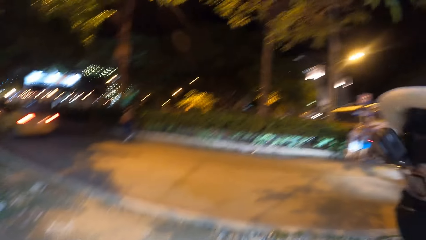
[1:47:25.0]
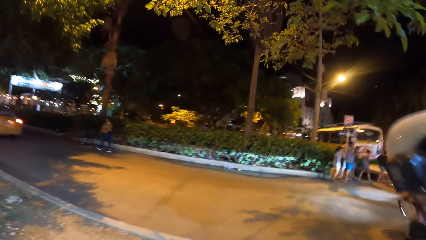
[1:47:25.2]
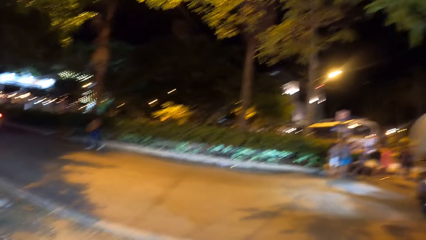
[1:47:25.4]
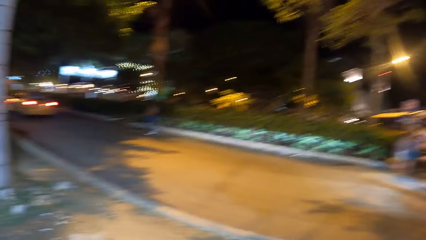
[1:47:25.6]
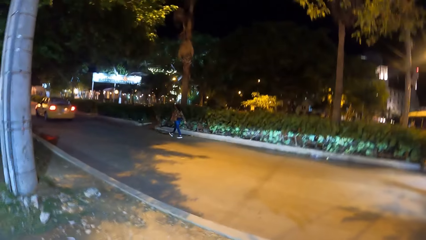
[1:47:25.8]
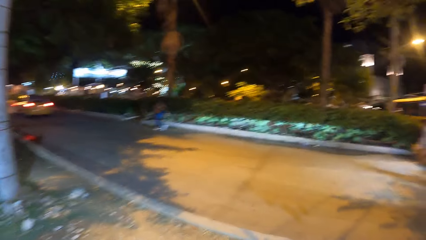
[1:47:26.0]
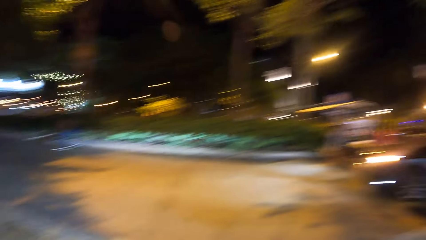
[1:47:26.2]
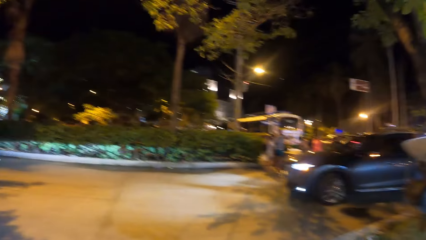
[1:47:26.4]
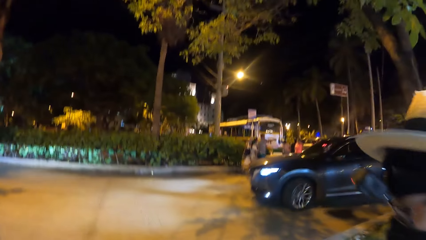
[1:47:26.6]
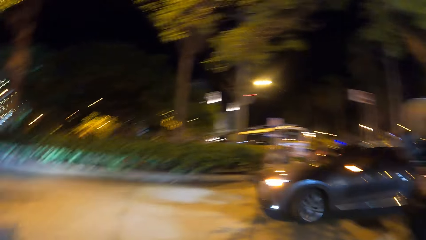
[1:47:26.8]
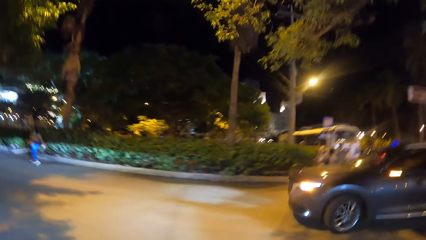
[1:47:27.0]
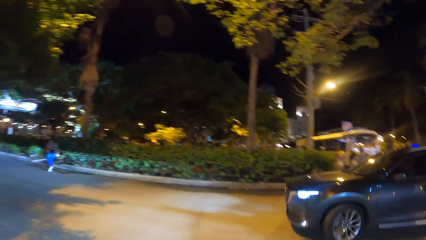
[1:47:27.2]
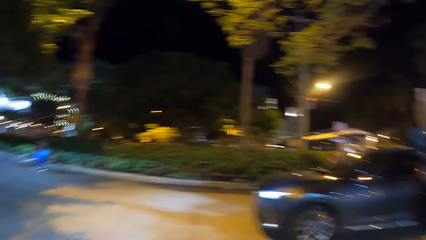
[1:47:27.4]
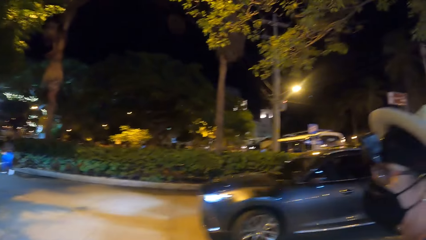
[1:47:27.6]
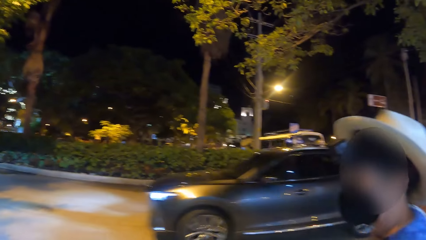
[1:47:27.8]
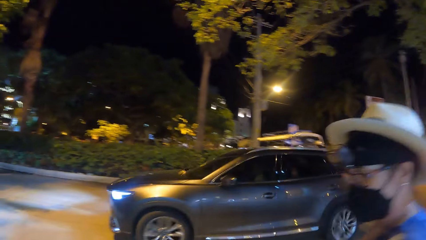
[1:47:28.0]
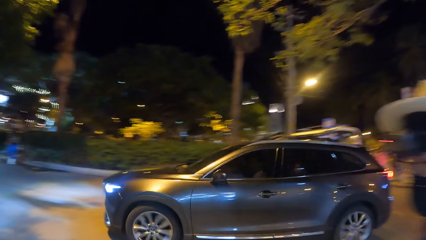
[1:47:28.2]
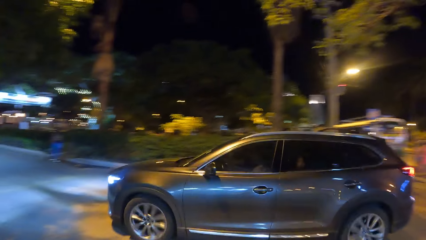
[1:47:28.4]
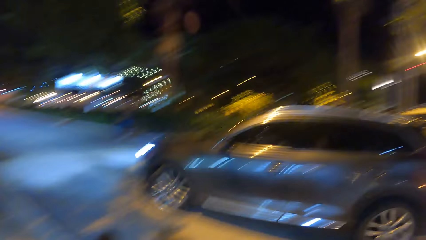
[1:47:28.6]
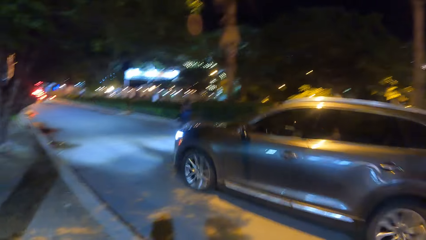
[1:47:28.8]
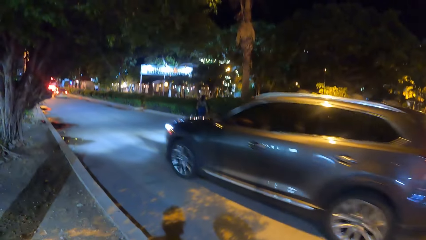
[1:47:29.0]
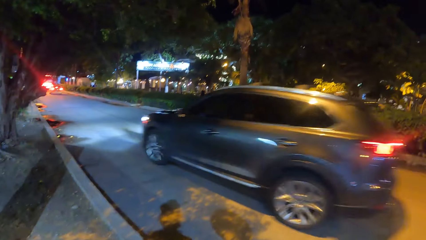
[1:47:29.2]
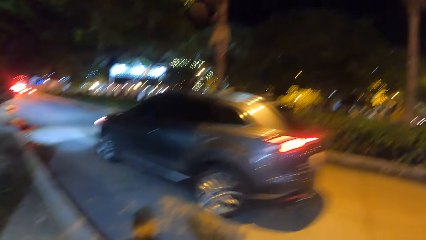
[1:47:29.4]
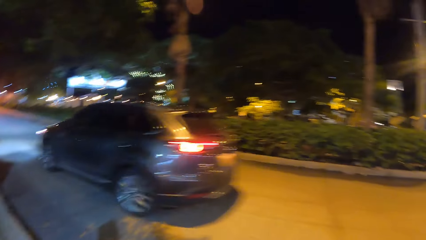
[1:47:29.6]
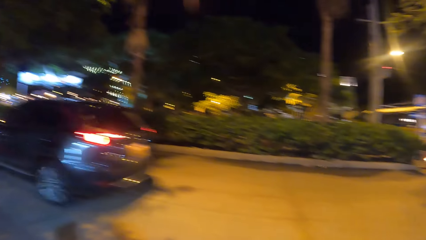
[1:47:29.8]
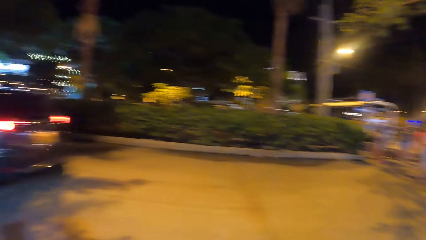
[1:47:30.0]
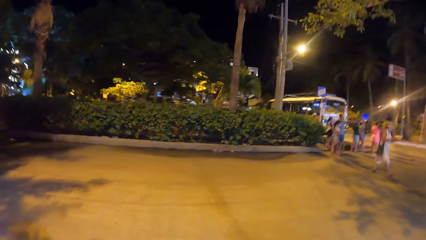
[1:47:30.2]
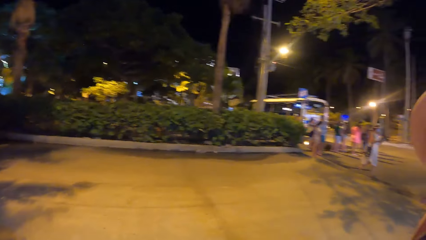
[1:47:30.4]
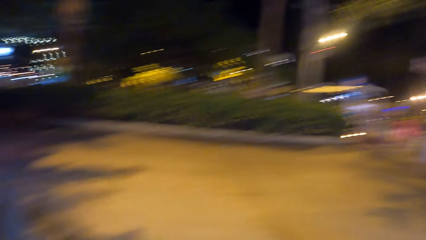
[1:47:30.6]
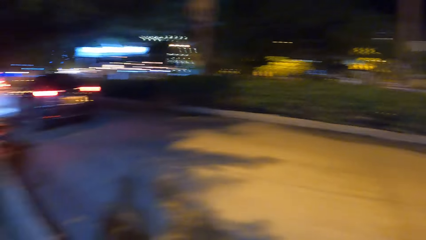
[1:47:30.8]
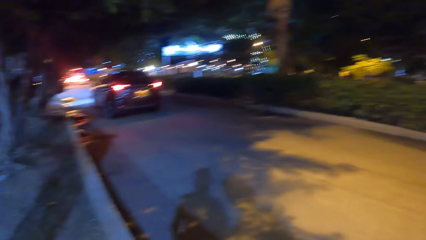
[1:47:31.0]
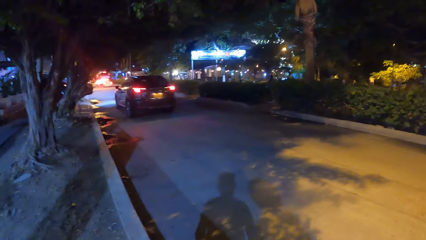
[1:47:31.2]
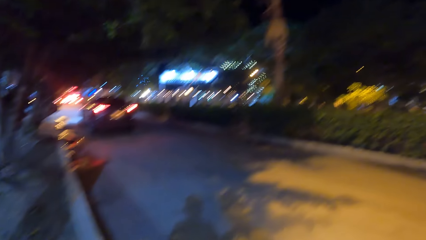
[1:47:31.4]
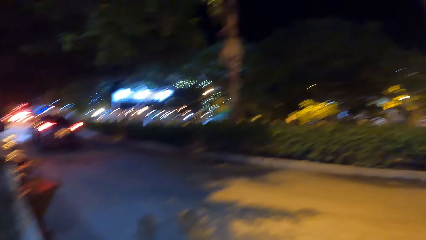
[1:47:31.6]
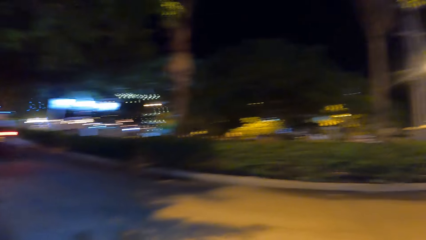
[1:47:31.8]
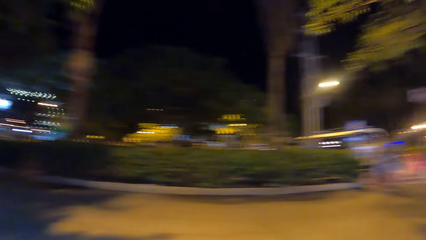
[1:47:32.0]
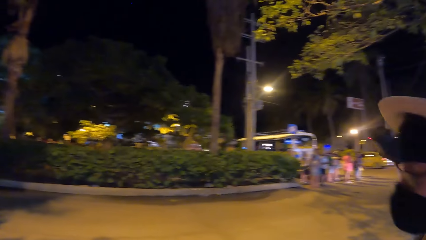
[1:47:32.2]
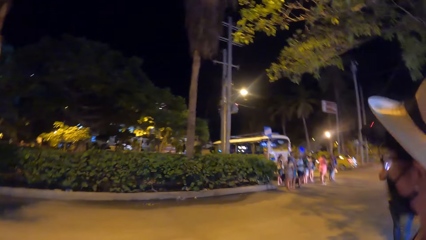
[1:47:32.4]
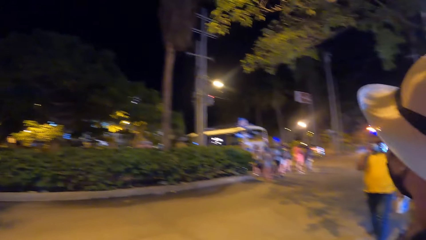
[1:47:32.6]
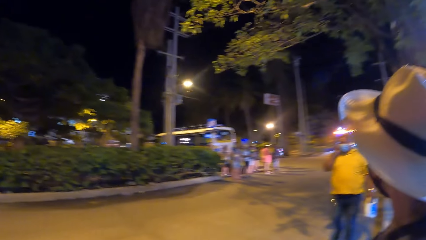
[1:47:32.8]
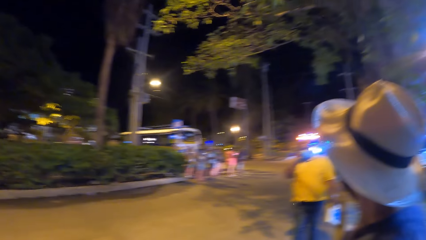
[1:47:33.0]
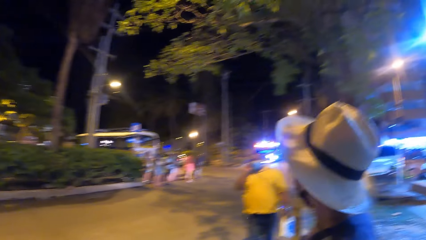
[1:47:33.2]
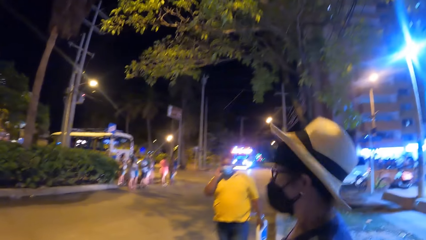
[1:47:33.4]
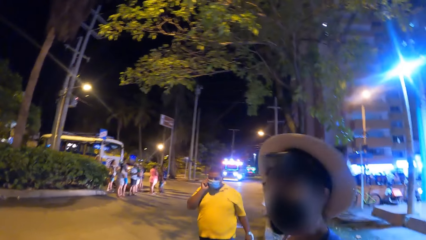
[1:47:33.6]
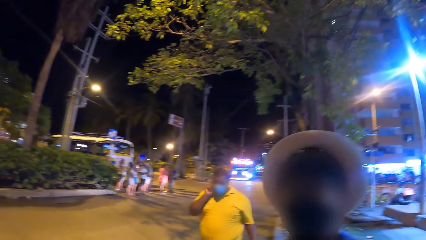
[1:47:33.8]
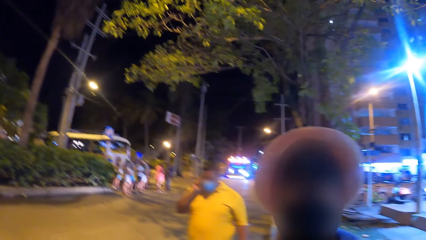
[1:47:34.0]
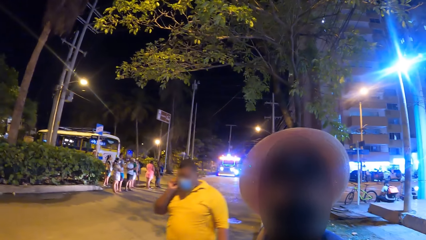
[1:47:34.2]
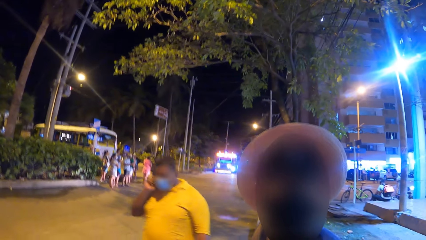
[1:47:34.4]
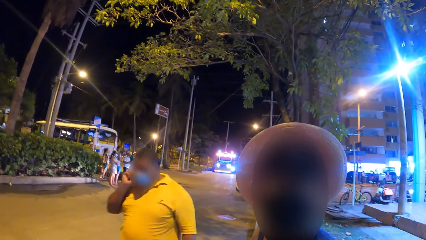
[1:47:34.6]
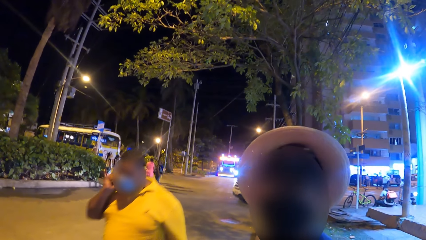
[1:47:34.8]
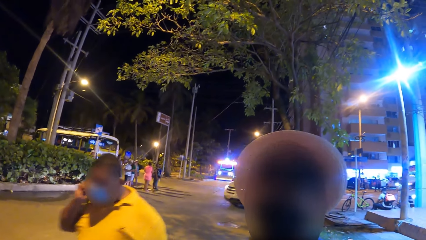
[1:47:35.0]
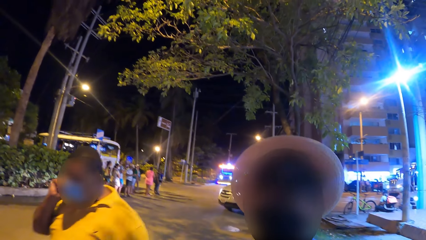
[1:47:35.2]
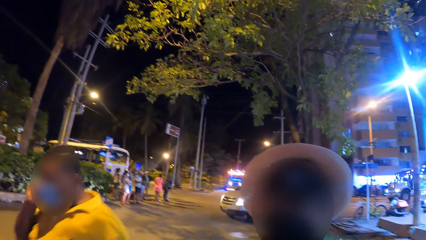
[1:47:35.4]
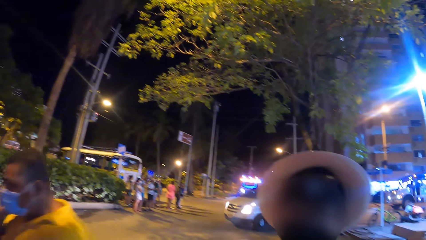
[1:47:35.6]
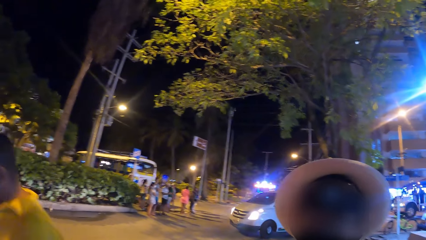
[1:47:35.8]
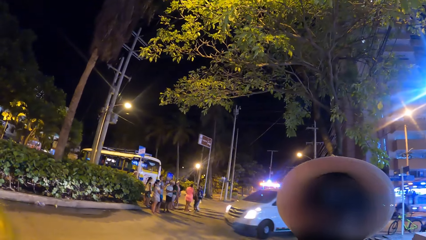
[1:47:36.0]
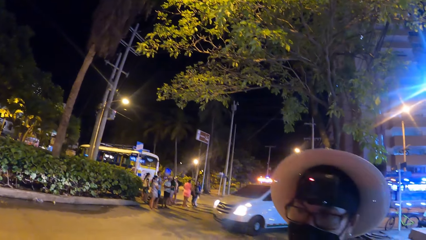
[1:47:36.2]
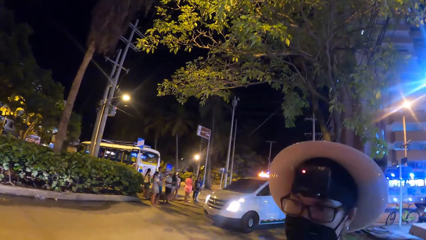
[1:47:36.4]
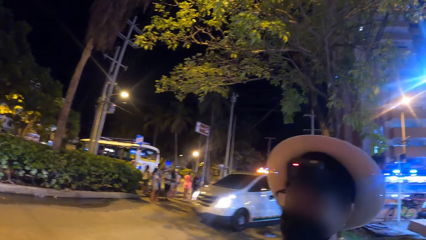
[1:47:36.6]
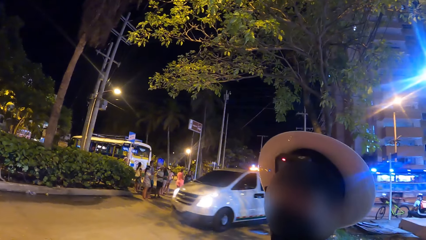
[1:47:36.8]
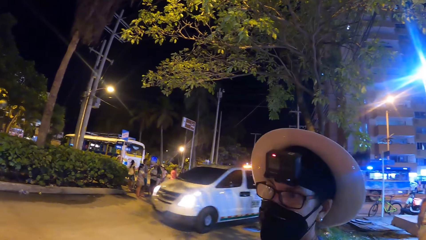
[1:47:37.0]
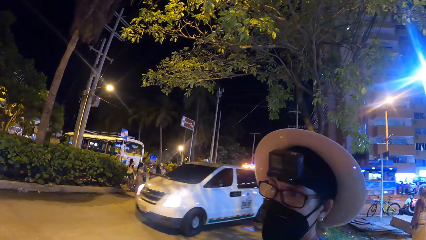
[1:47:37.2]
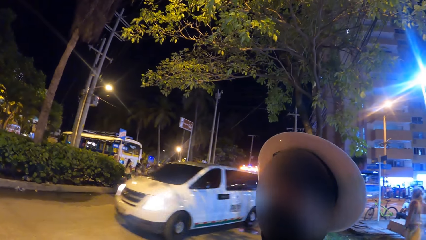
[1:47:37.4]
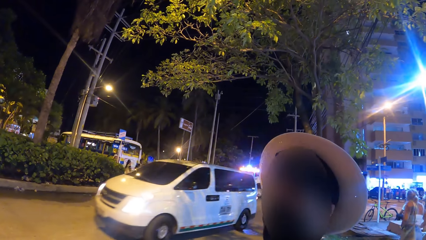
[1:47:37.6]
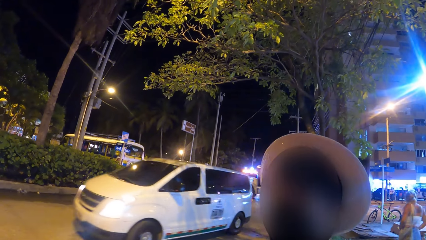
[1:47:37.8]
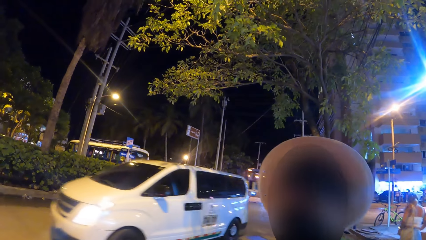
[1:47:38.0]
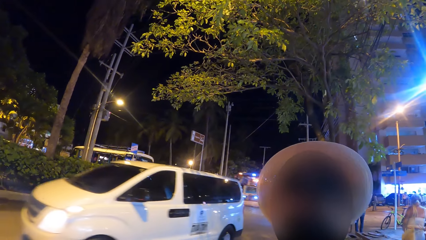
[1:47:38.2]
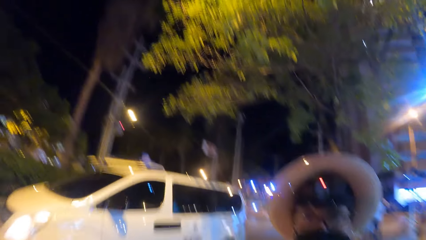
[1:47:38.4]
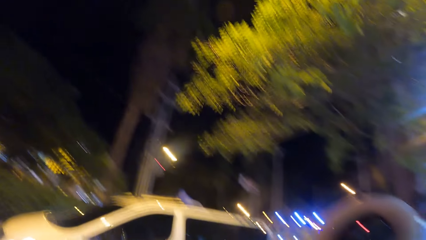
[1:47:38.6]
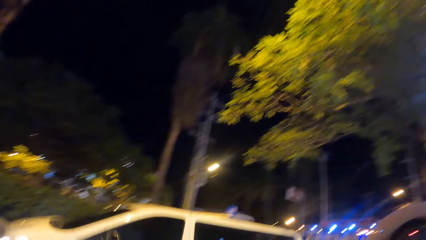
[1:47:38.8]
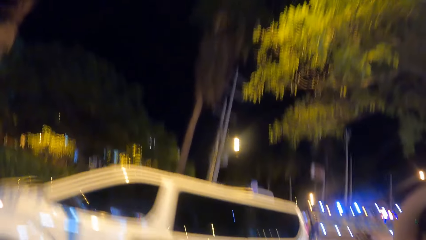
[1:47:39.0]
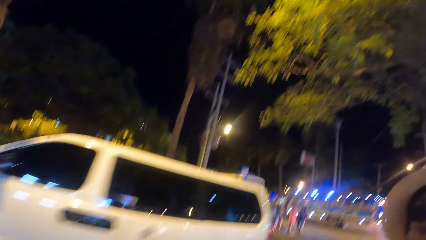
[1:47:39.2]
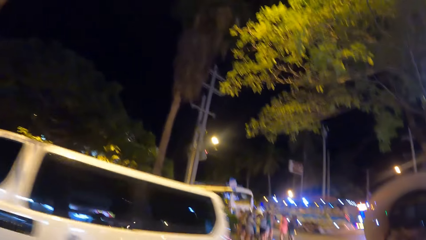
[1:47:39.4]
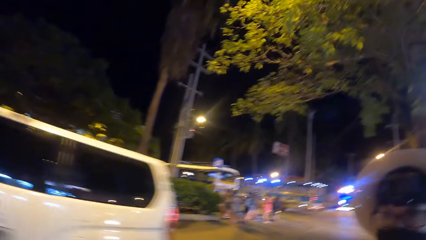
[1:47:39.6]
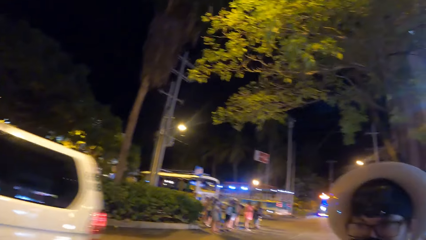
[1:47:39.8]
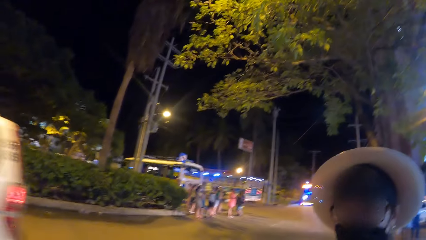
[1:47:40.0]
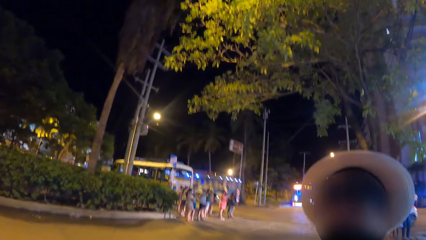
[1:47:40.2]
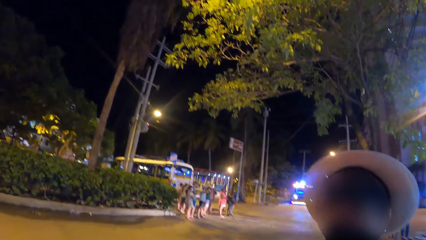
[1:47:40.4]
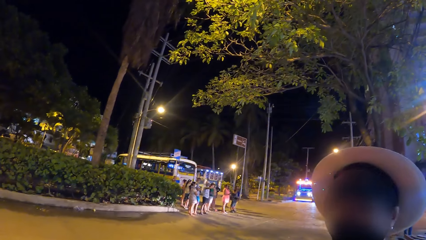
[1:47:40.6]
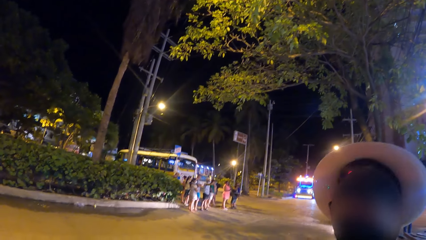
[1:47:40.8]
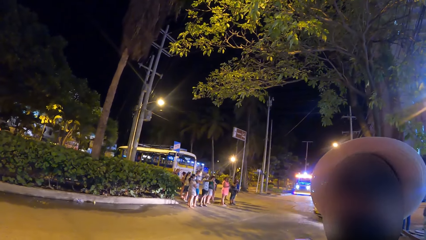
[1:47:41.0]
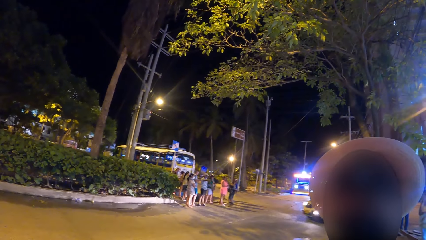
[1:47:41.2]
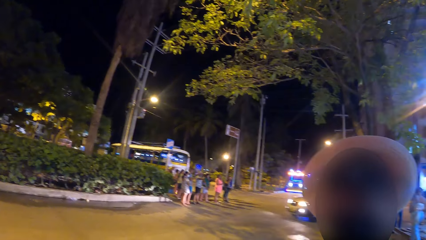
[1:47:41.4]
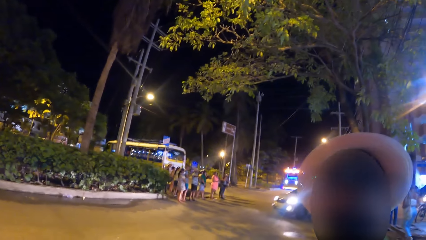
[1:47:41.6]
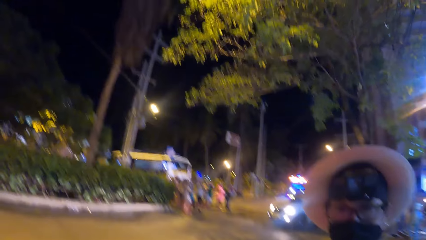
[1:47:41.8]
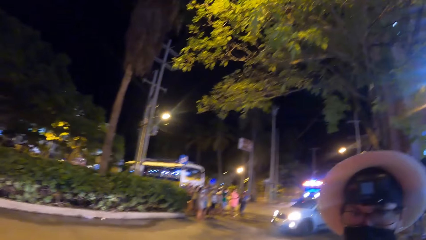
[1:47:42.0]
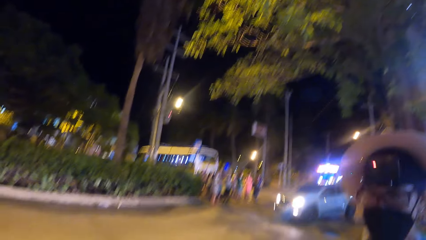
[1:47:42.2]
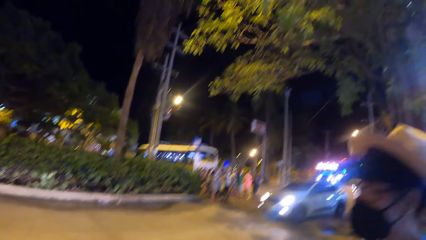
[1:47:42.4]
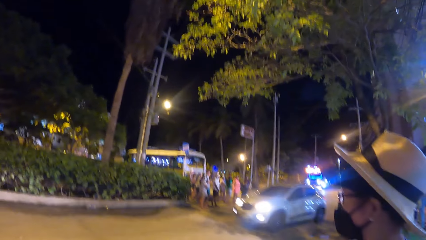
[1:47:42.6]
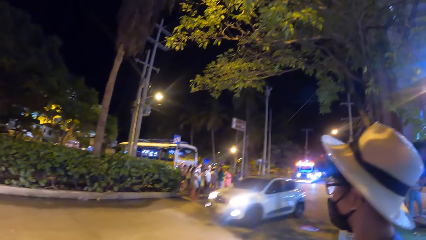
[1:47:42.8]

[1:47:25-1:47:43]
The camera wearer looks around a city. A person looks around the city. The person looks at the camera wearer. The camera wearer looks around the city. They look at the person.
